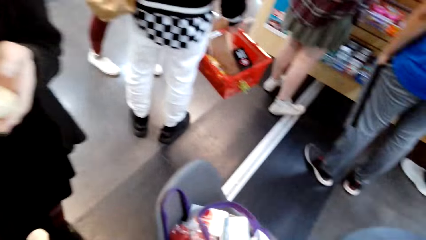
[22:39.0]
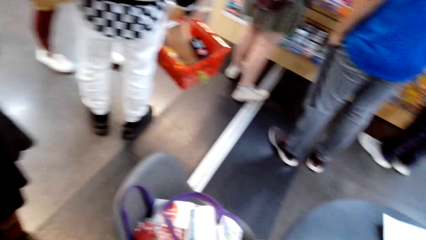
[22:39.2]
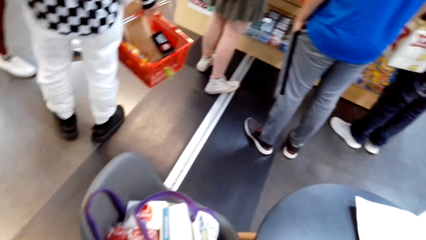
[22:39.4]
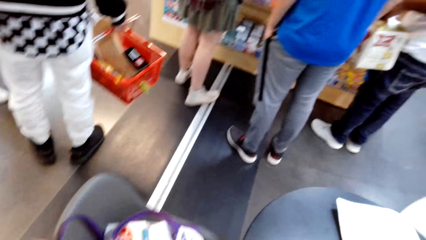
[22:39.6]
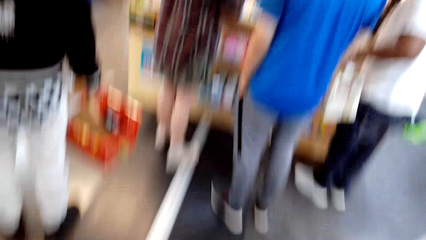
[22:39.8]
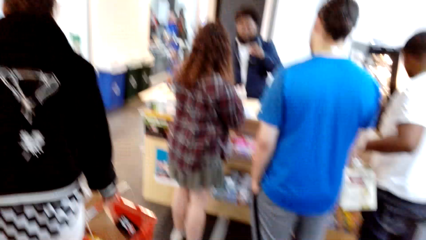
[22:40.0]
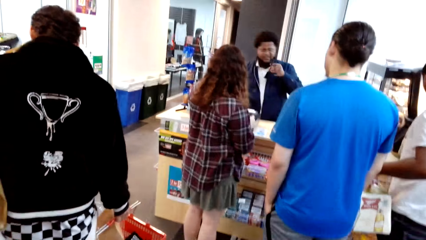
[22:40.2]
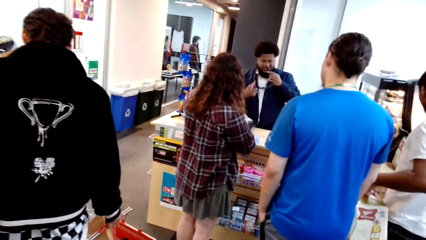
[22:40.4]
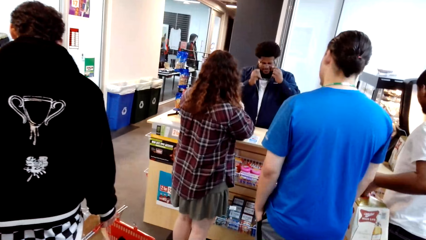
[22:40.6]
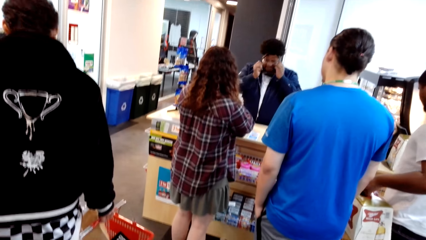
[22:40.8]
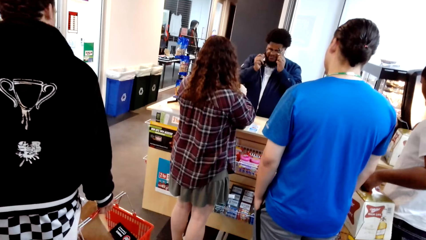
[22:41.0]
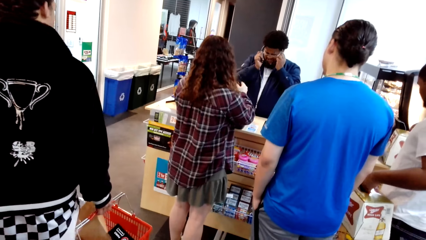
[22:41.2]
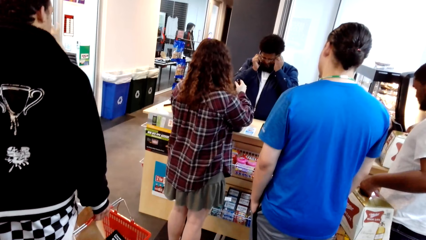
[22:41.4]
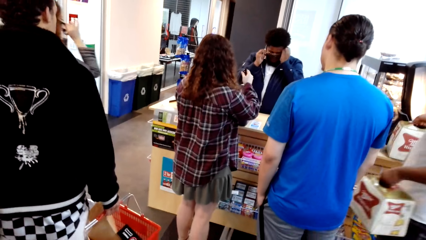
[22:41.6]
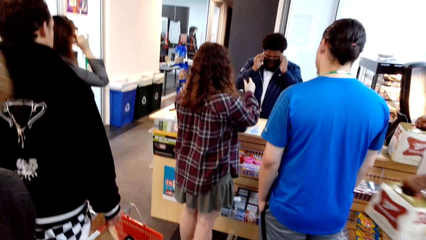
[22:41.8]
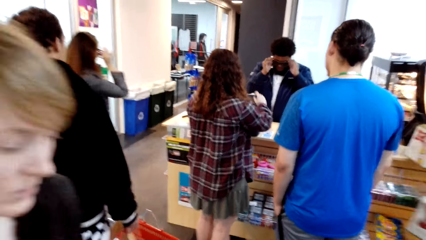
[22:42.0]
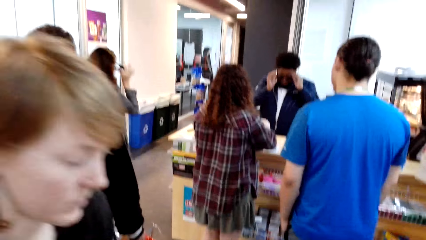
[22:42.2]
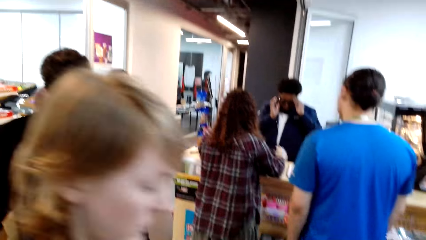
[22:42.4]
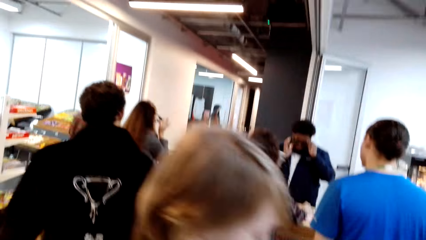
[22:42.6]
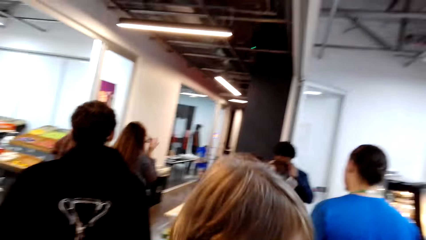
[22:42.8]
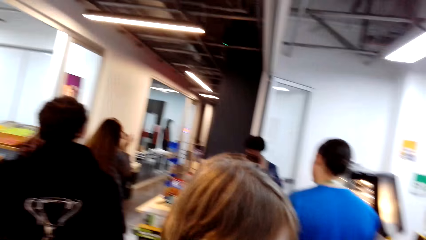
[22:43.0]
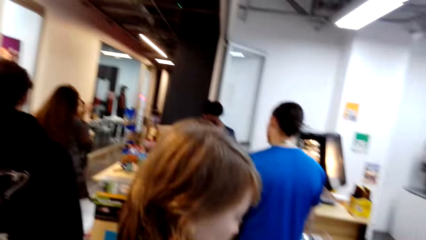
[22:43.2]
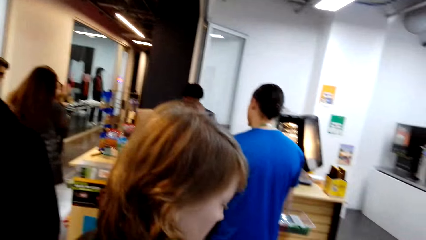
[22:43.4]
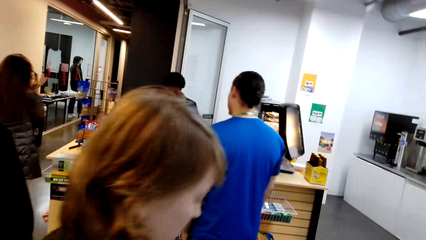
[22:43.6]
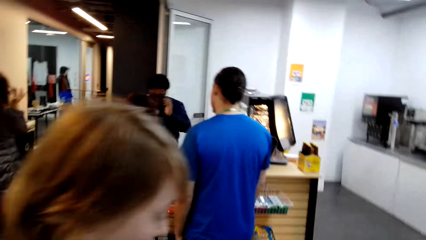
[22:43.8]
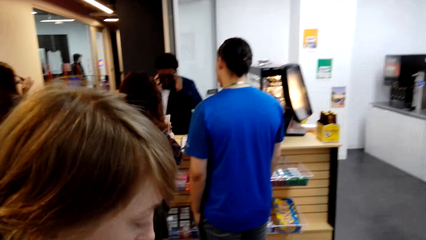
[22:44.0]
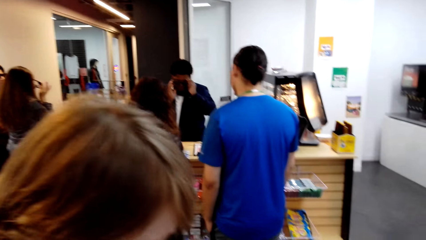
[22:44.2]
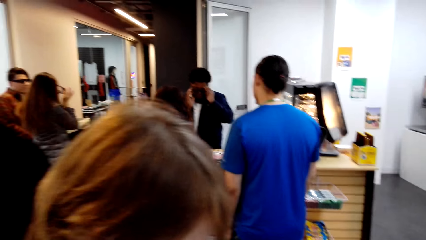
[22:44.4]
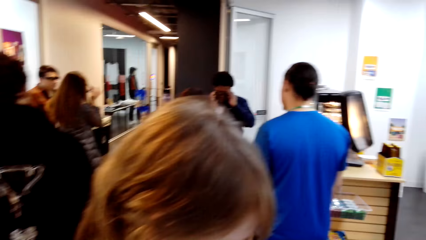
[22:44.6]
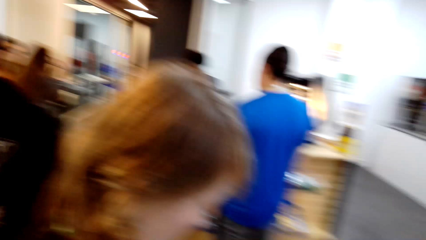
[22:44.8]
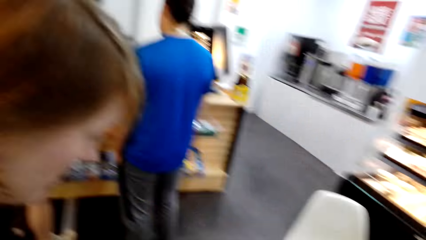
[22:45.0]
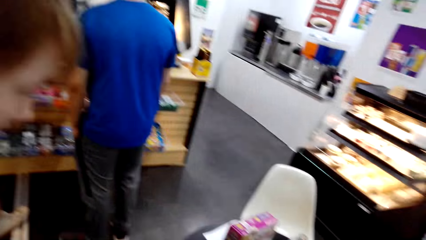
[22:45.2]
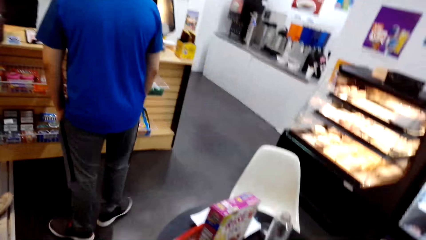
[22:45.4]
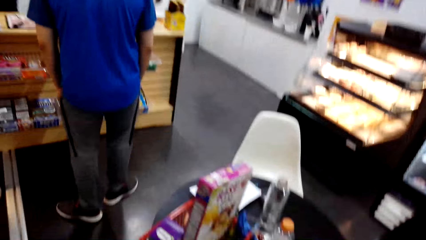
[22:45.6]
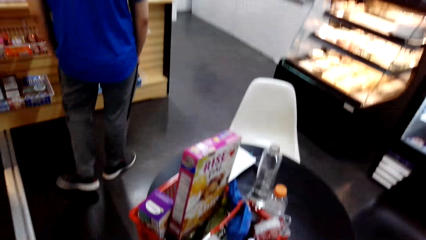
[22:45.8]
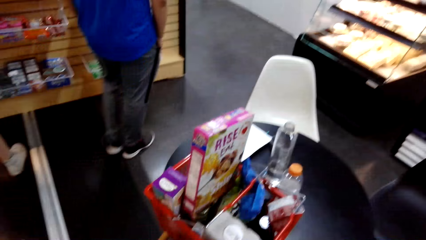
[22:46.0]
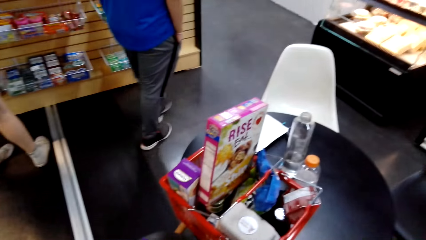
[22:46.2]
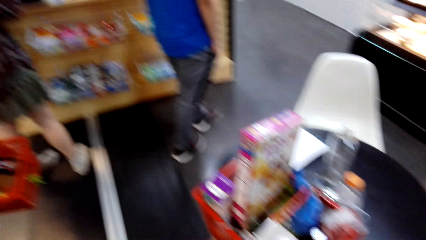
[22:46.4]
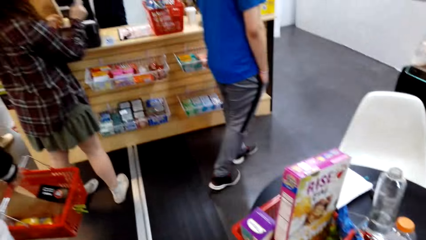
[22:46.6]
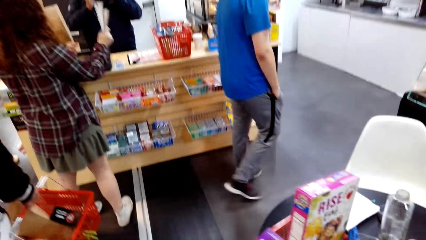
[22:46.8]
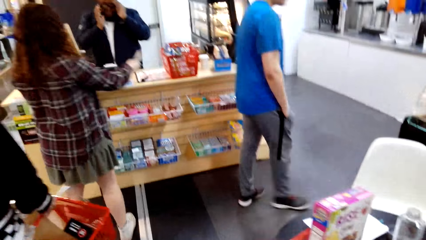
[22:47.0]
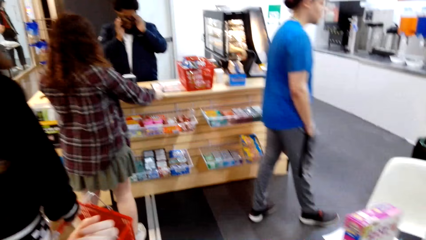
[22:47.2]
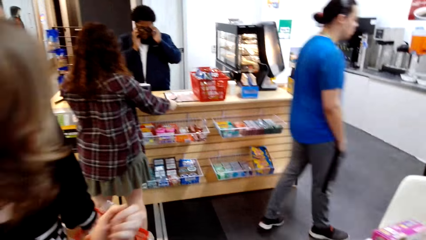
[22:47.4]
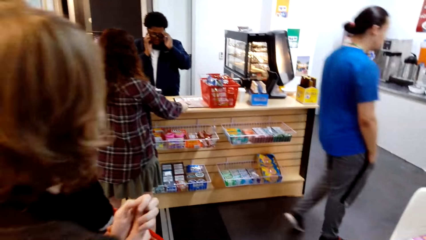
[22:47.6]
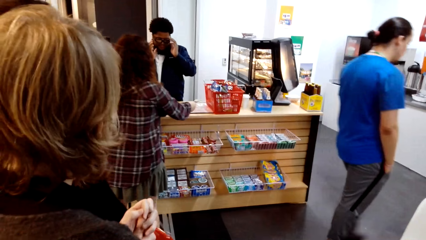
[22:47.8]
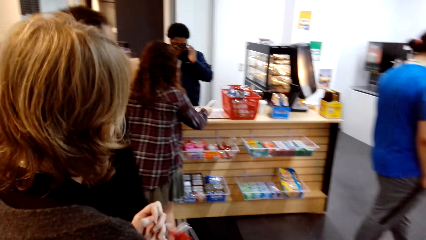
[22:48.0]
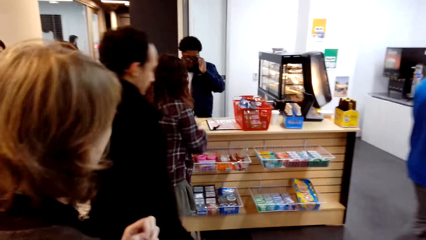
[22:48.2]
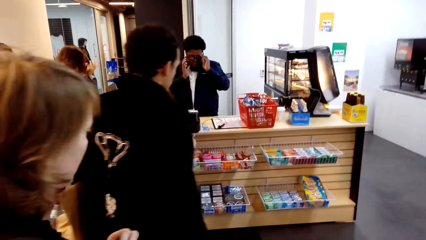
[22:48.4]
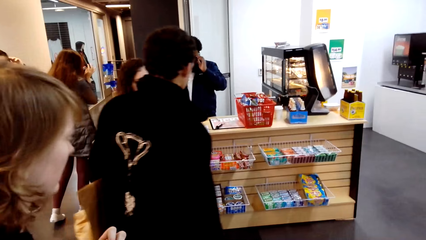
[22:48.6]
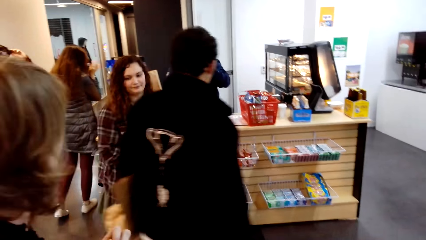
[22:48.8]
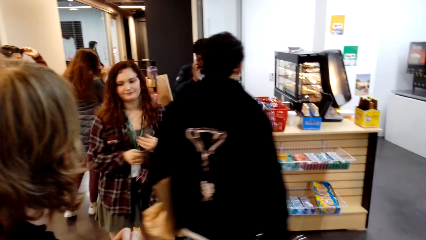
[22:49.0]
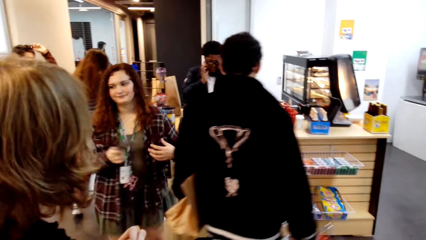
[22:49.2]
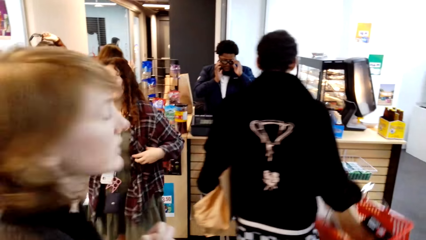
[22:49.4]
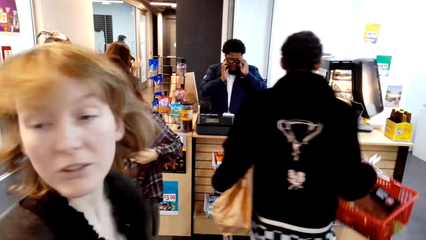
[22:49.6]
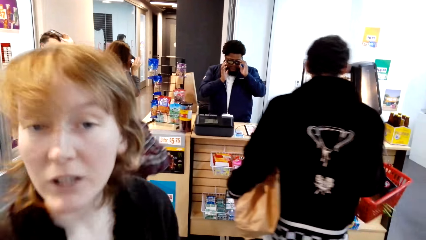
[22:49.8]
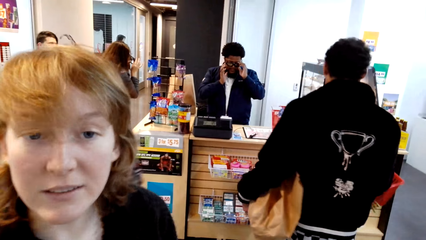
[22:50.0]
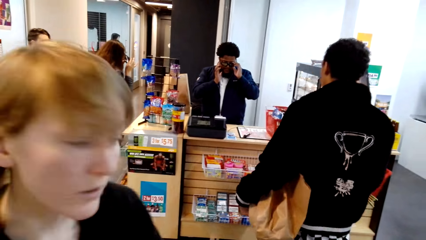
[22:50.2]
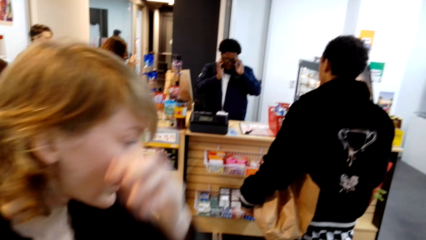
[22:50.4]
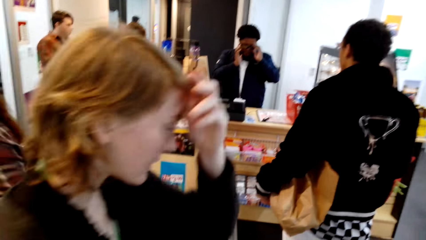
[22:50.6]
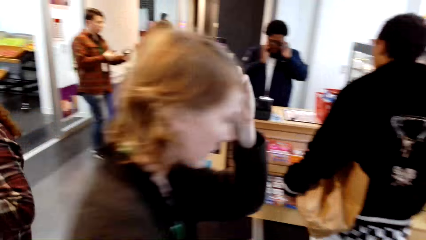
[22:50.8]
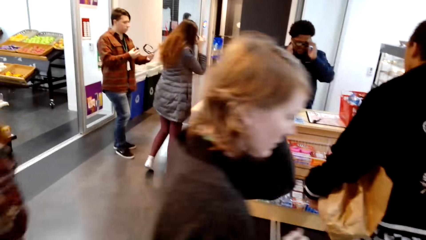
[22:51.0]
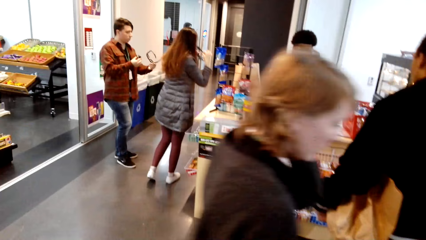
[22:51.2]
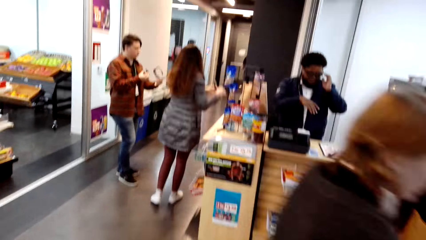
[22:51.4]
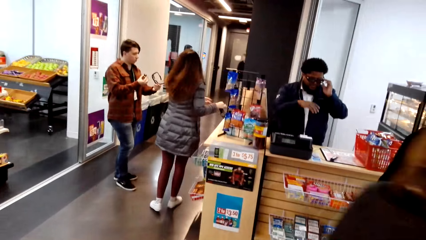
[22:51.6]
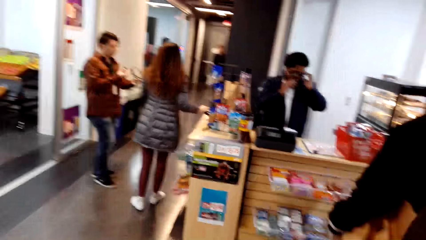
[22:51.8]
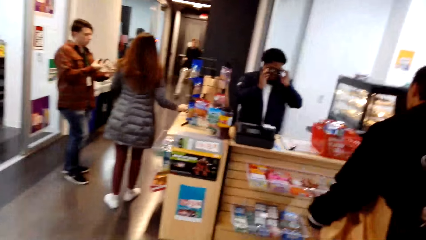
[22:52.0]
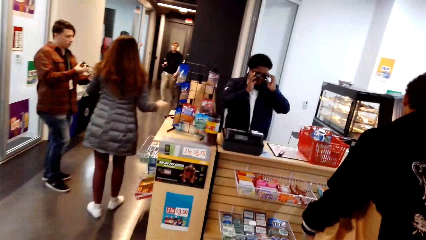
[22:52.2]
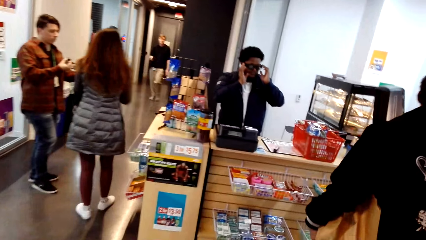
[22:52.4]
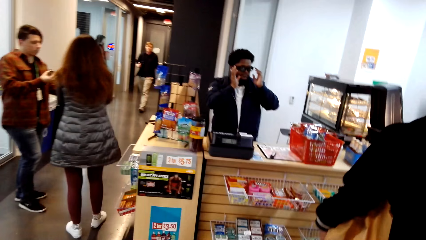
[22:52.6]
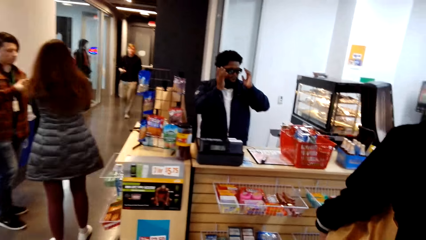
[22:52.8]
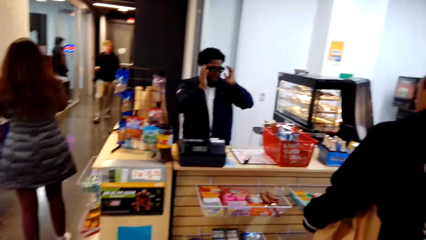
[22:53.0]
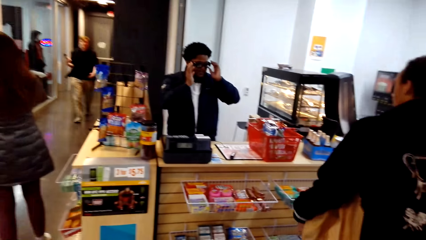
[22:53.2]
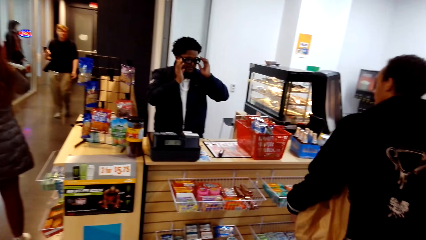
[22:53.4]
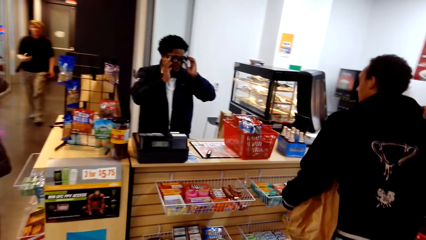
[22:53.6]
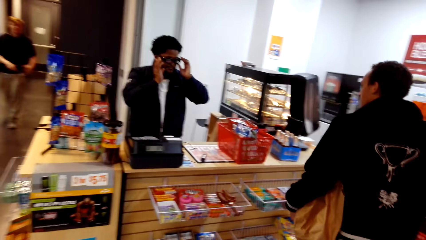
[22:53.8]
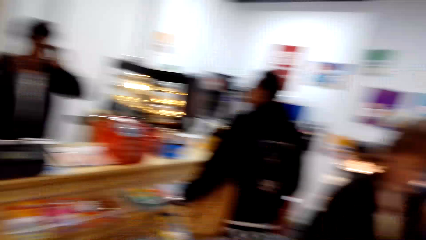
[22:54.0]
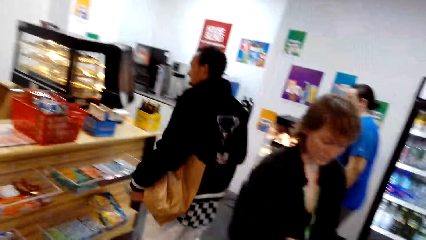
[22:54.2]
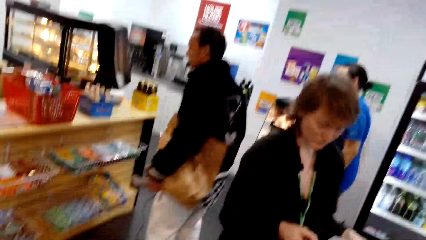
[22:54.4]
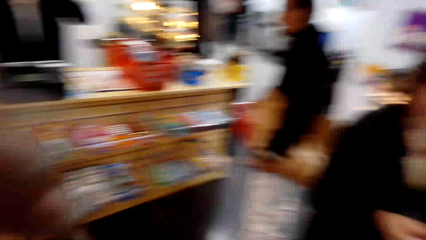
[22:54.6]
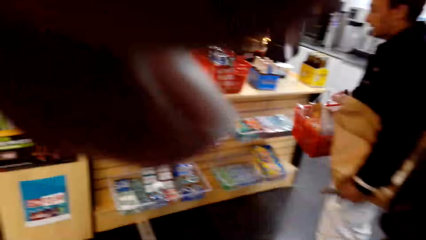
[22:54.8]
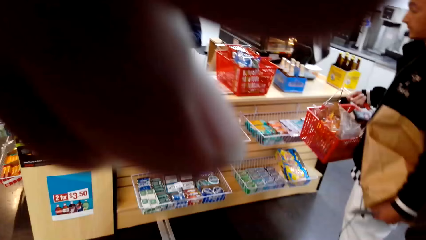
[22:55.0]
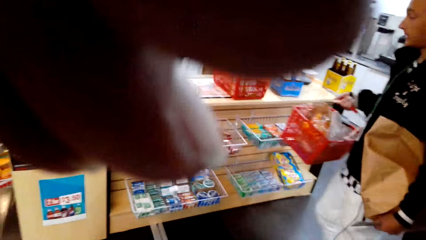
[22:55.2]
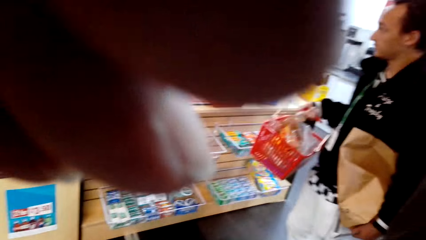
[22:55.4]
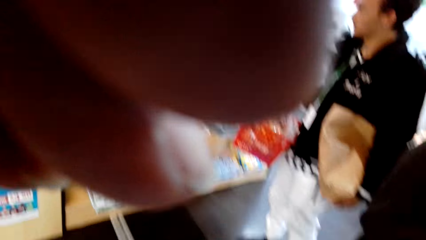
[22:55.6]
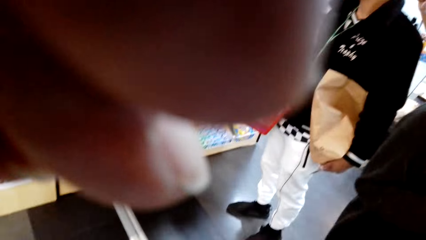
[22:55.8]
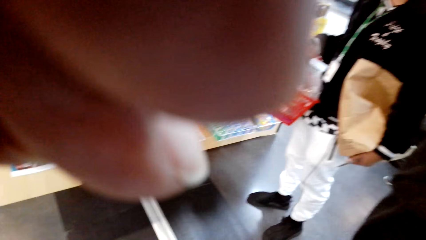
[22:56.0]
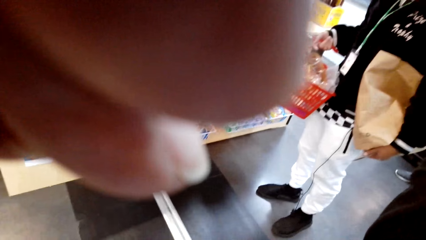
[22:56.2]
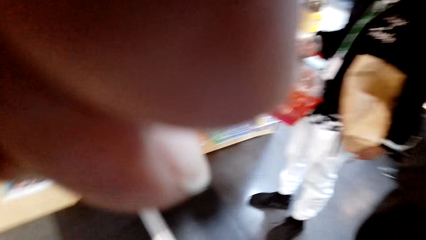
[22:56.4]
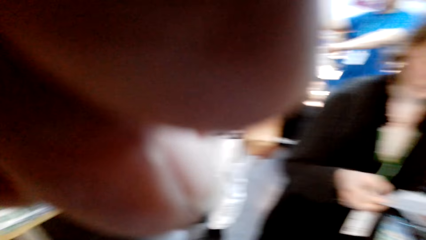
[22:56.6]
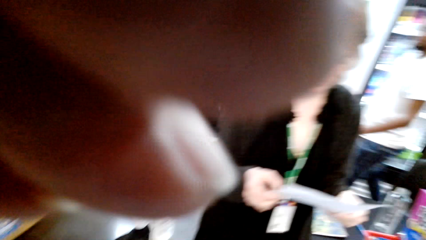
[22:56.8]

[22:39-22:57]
The lady holds lemons while talking to the camera wearer. The lady walks around. The camera wearer walks around. They look around. The lady talks with the camera wearer. The camera wearer looks around repeatedly. The lady talks with the camera wearer. She talks with the camera wearer again. The camera wearer looks around. The lady touches her hair. The camera wearer looks around and walks around. They touch the camera. They raise a hand up.
